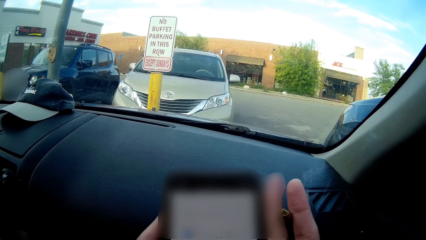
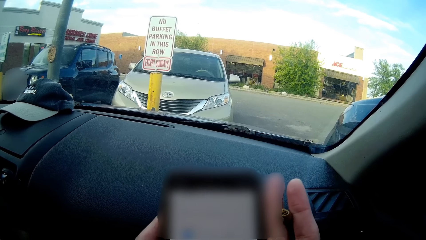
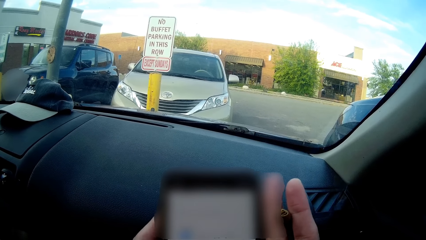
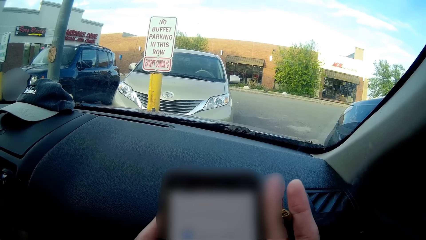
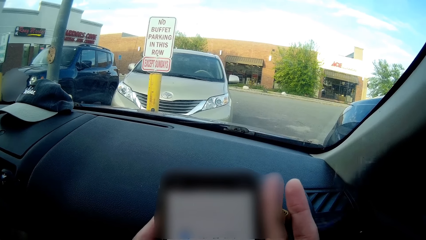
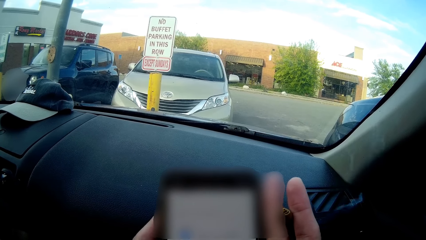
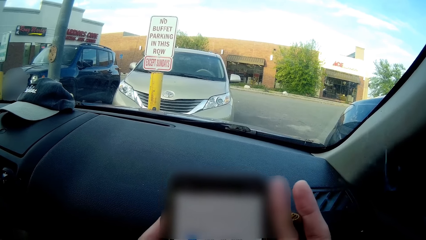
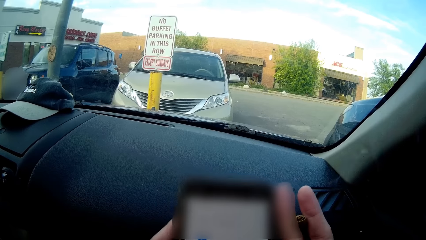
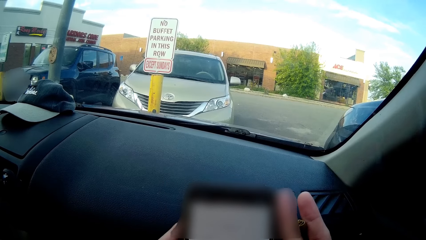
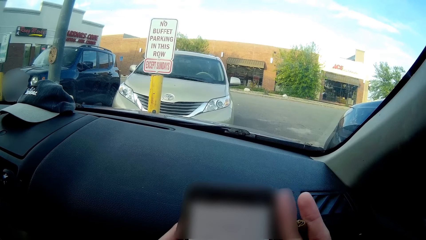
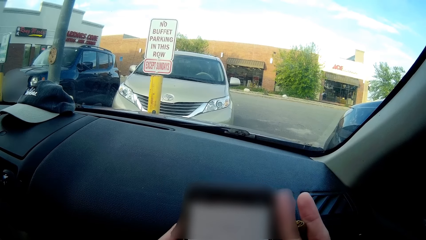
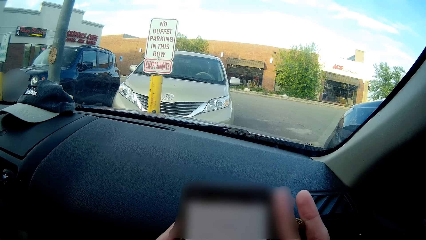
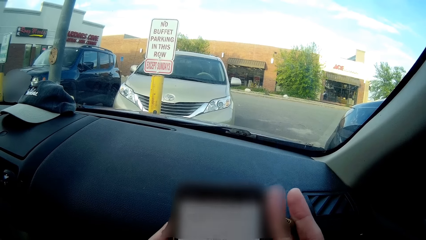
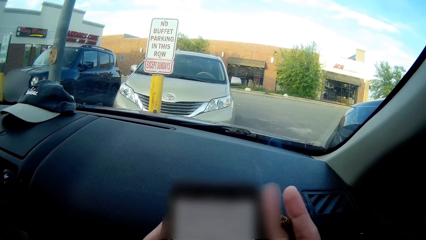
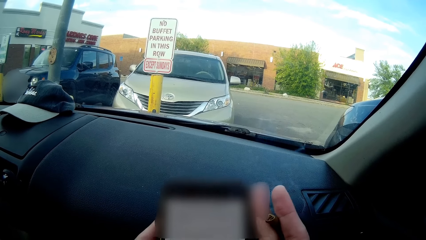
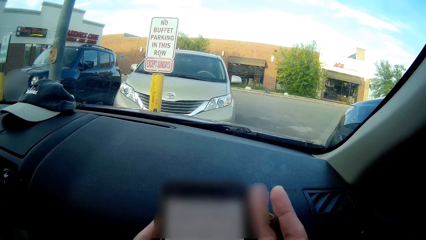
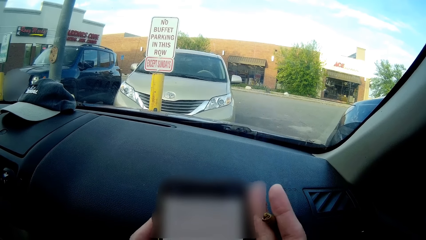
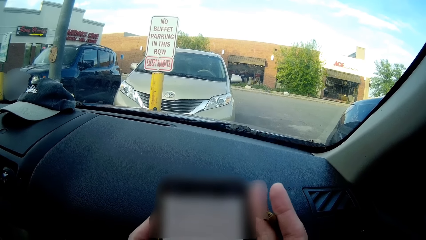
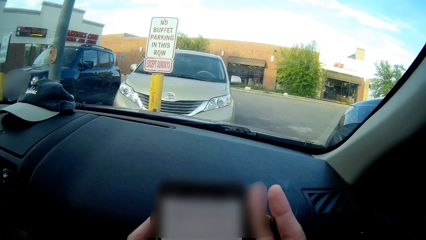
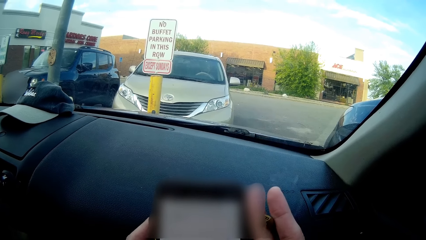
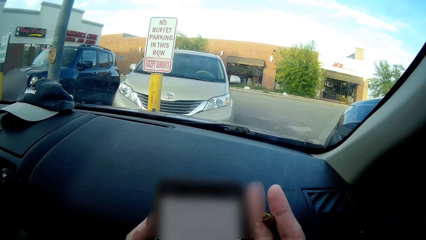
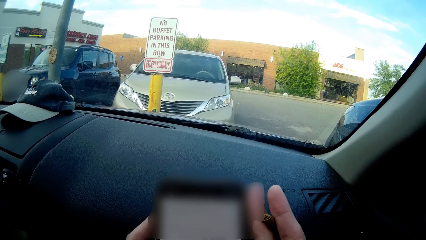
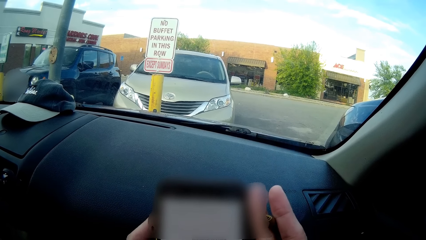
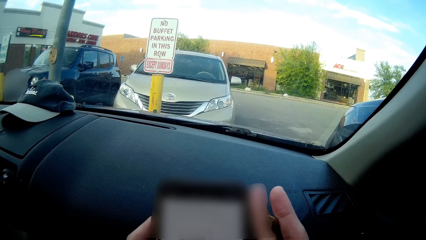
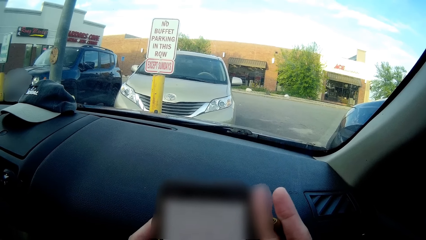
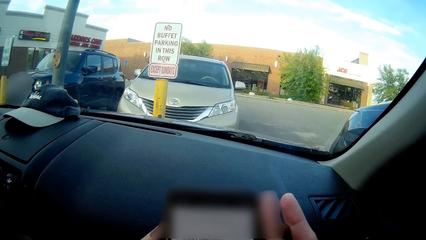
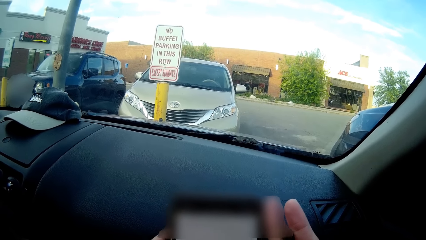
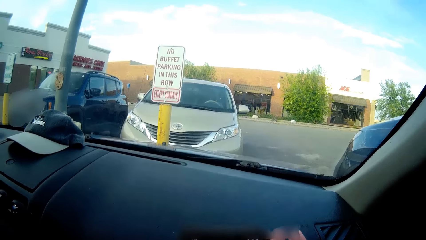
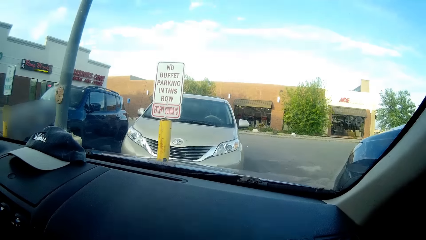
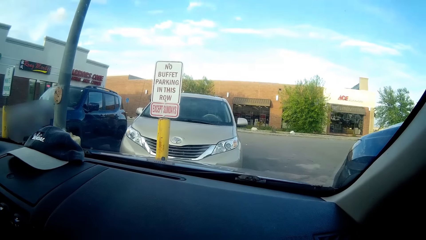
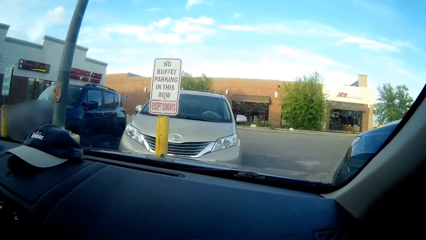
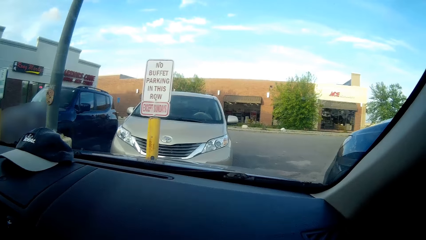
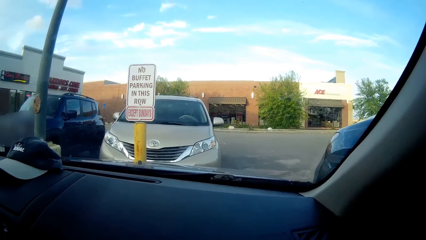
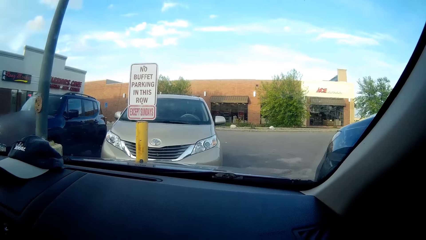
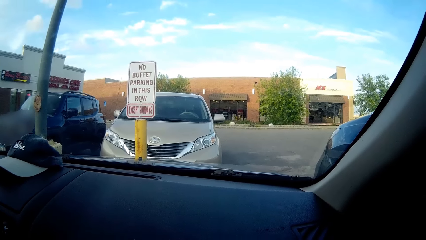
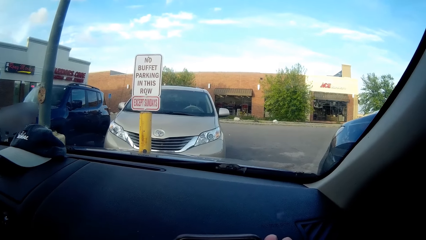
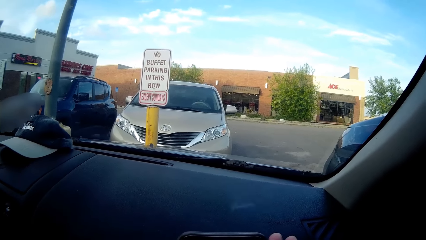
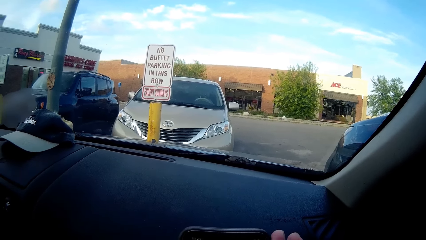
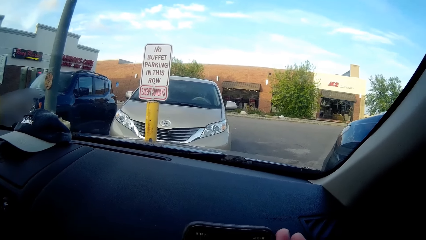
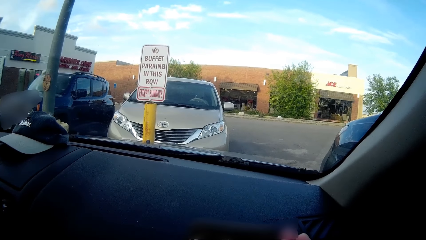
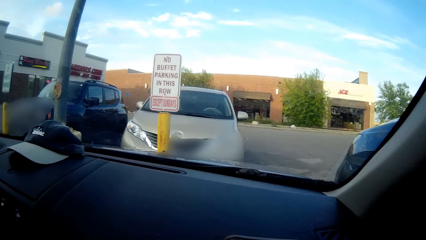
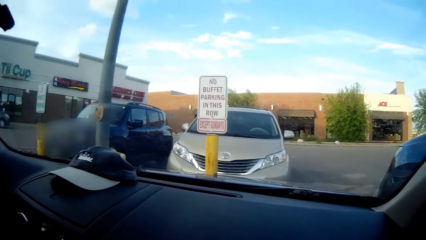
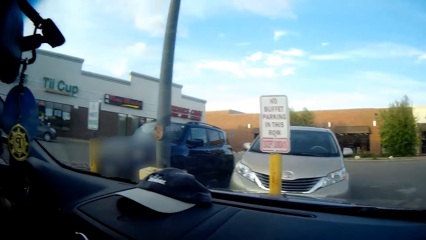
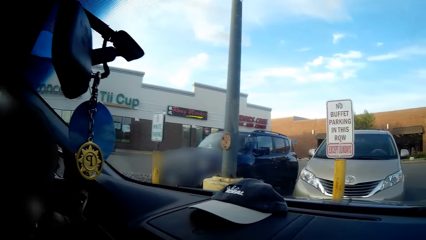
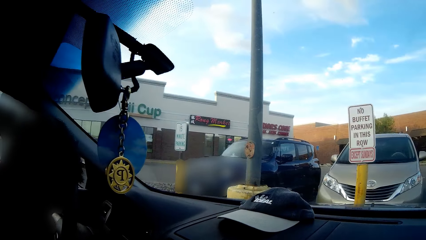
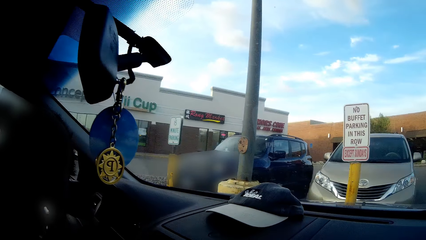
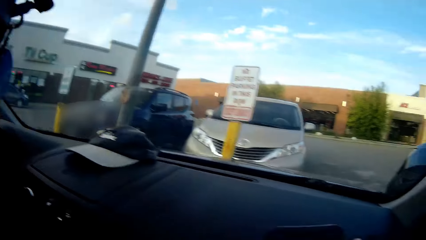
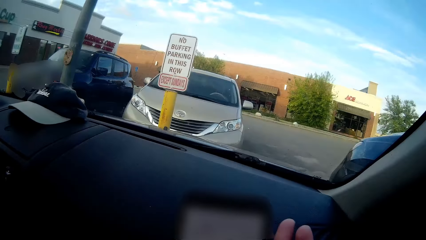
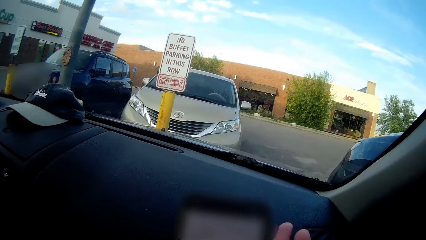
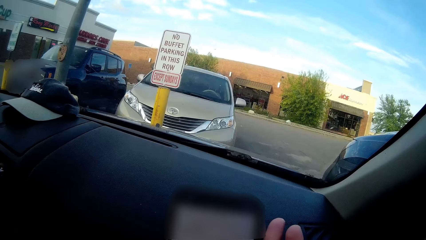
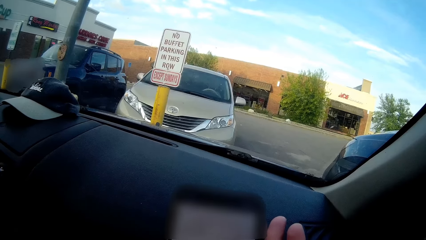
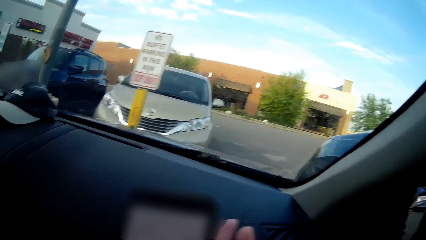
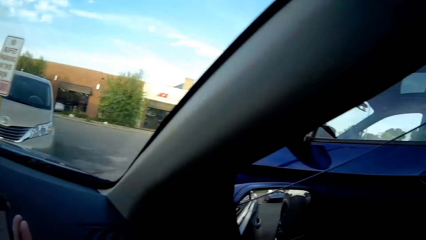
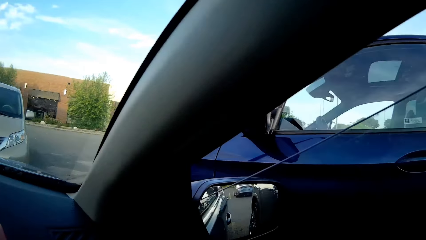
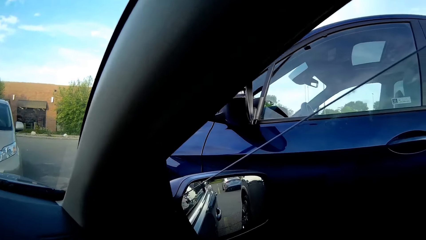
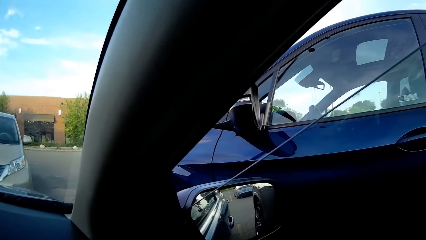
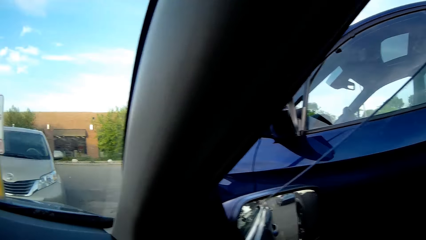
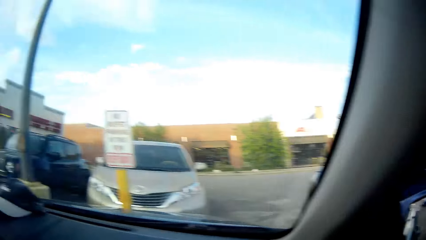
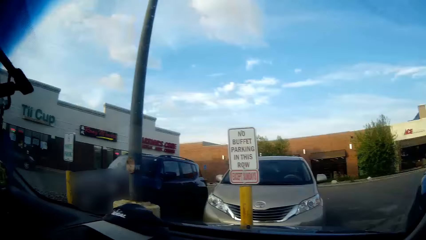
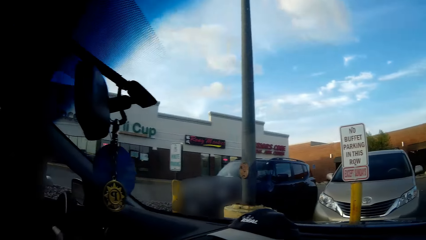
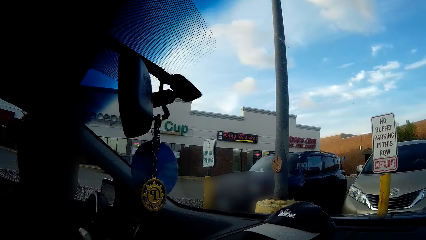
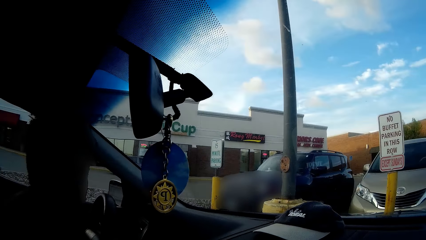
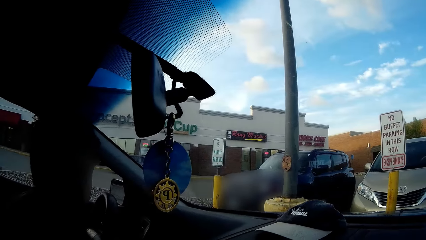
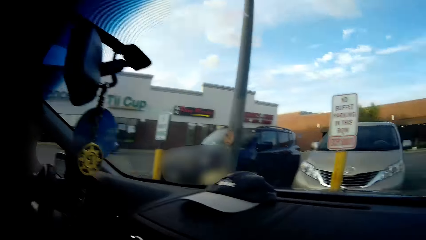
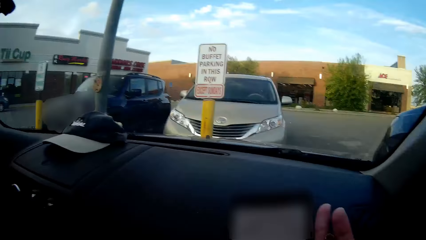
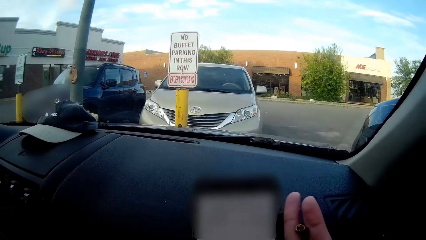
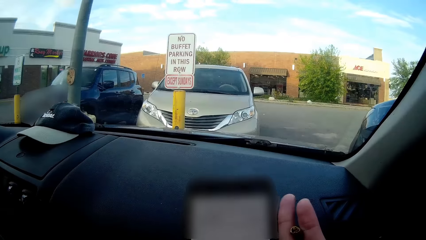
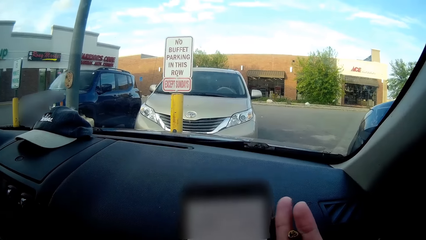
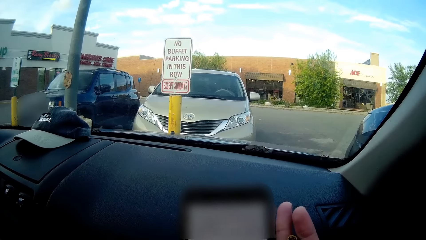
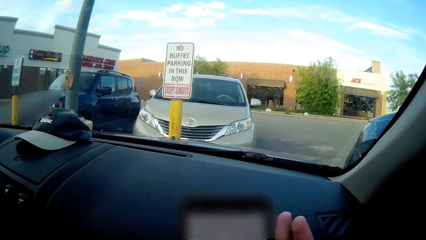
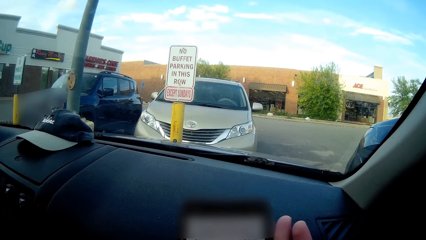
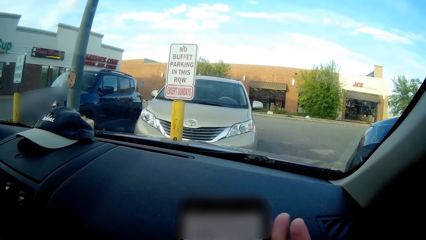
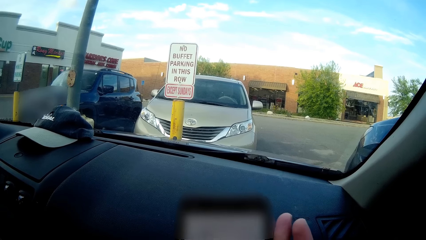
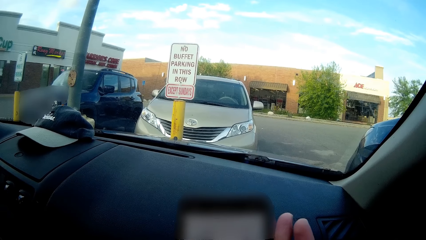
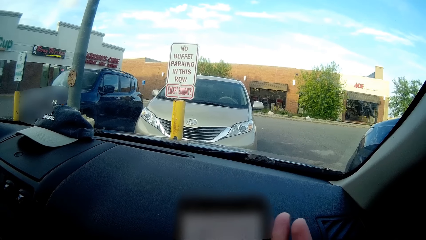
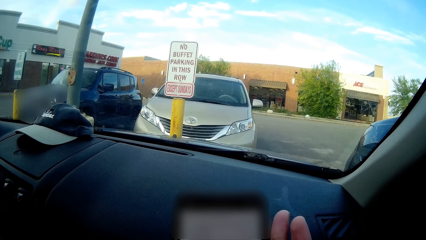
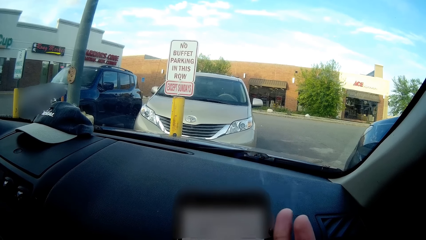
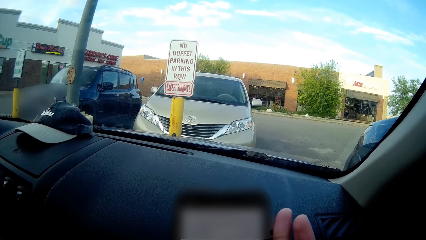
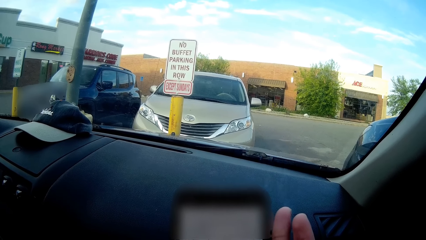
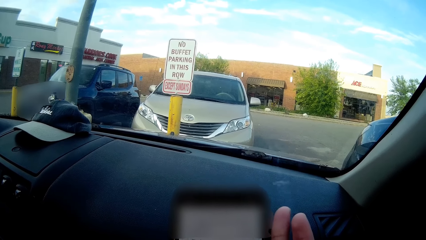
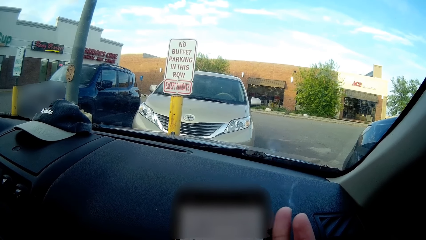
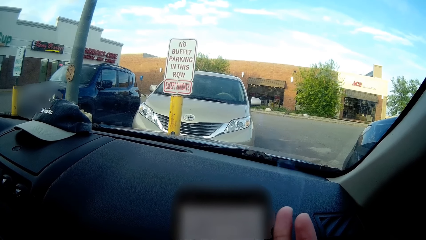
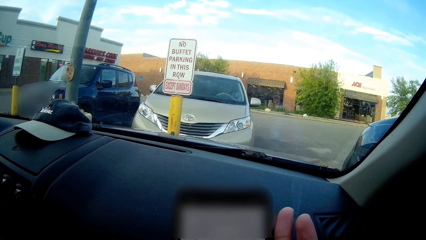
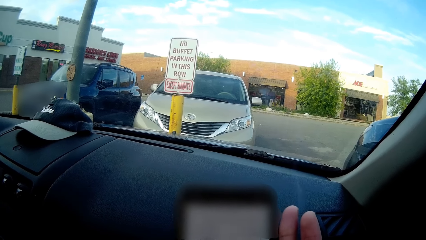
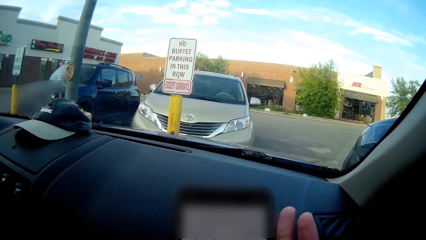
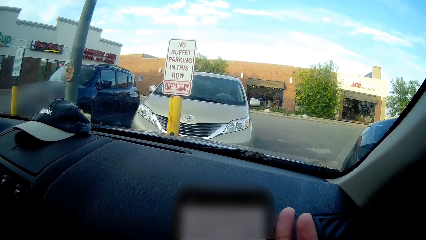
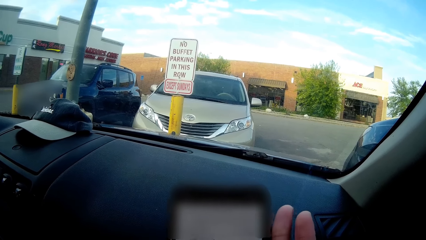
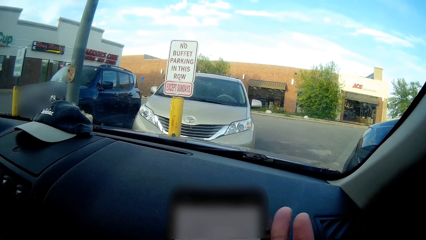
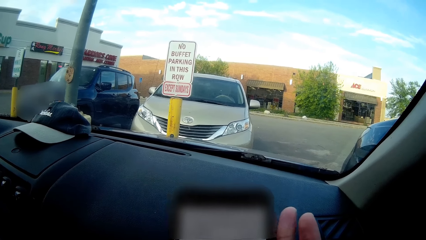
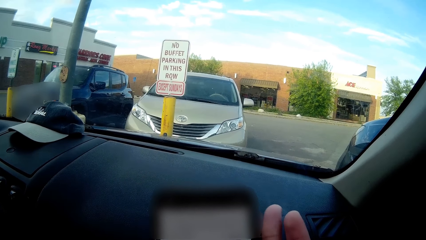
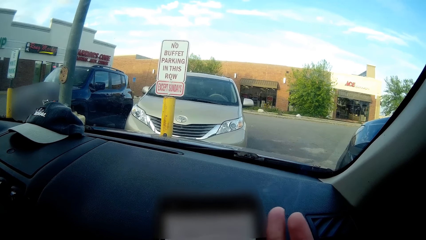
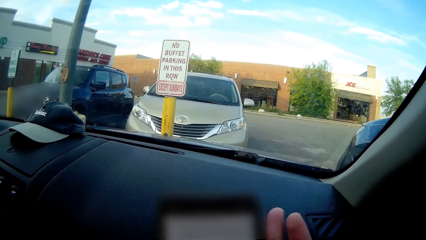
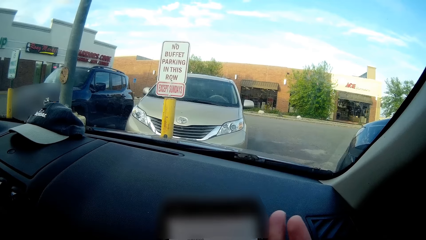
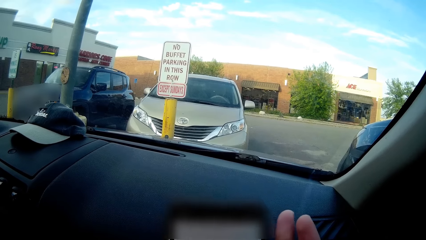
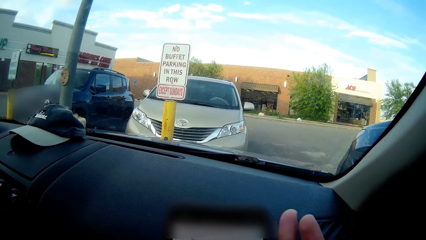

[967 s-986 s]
The camera wearer looks around the parking lot. They converse with a man. They look around the parking lot. They operate a mobile phone.
